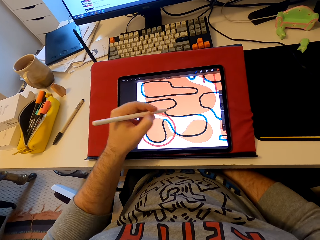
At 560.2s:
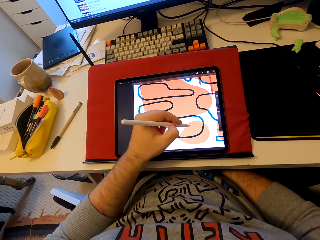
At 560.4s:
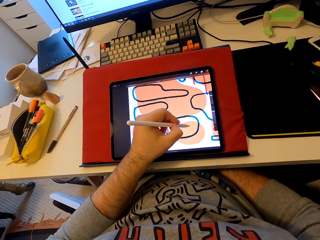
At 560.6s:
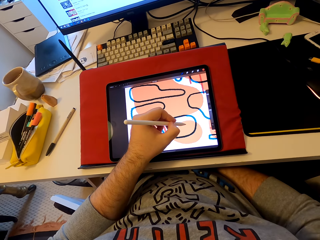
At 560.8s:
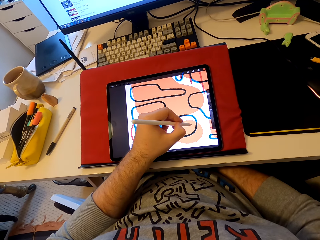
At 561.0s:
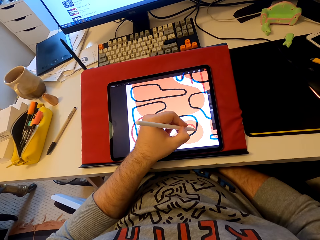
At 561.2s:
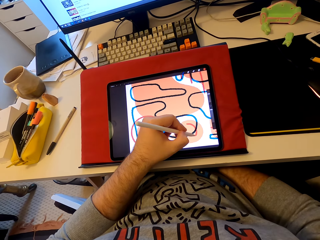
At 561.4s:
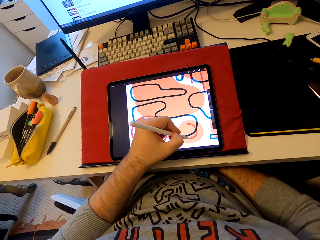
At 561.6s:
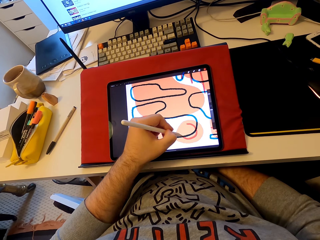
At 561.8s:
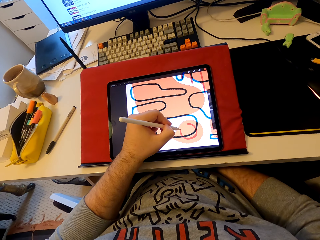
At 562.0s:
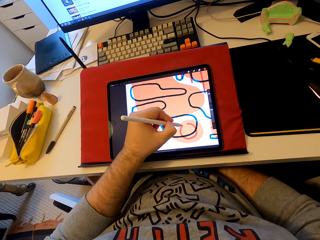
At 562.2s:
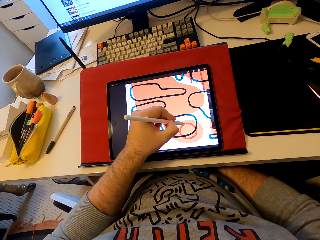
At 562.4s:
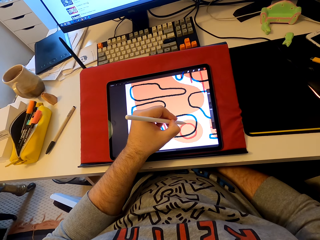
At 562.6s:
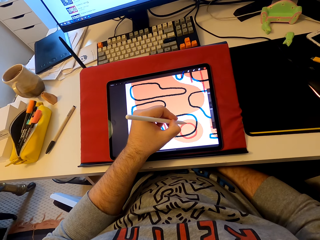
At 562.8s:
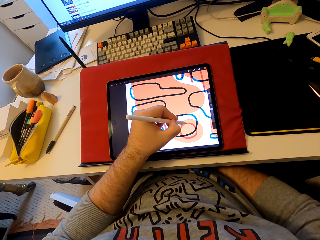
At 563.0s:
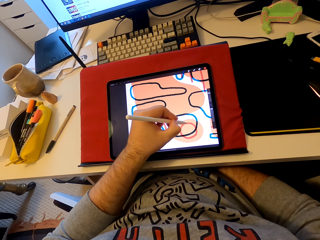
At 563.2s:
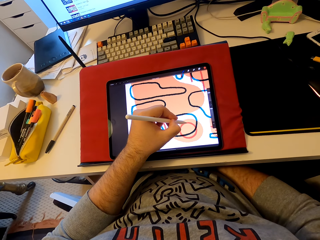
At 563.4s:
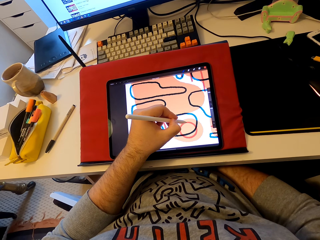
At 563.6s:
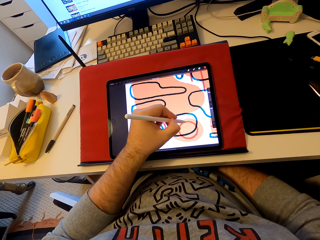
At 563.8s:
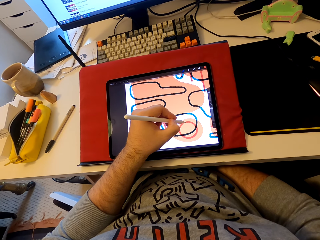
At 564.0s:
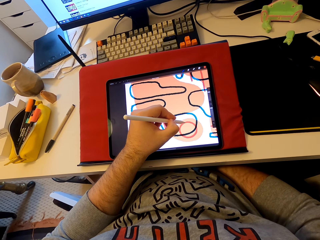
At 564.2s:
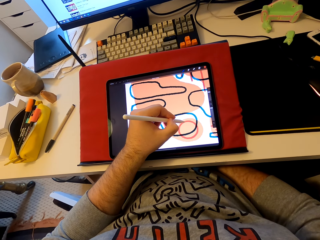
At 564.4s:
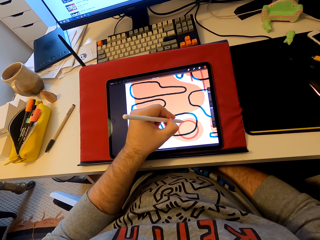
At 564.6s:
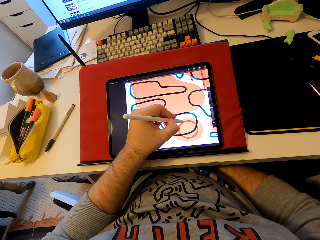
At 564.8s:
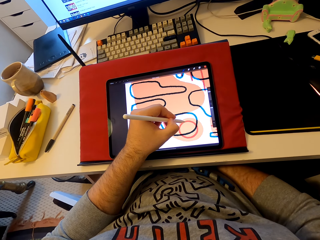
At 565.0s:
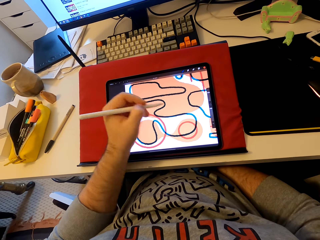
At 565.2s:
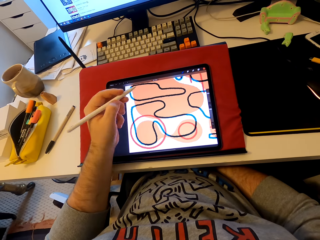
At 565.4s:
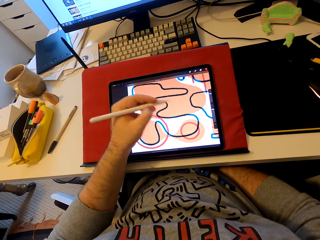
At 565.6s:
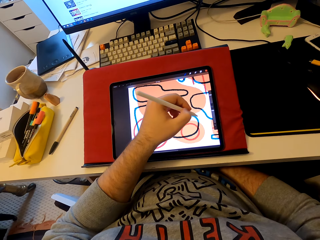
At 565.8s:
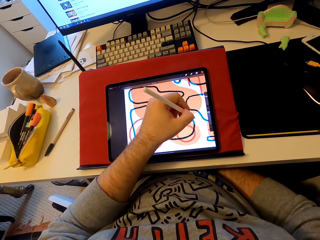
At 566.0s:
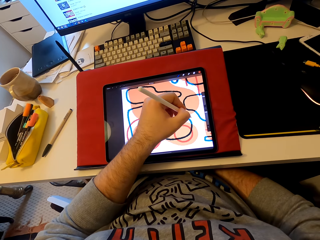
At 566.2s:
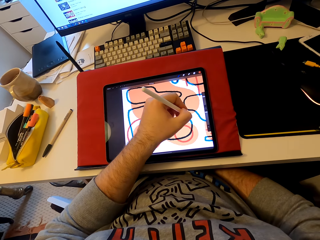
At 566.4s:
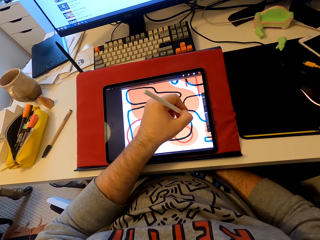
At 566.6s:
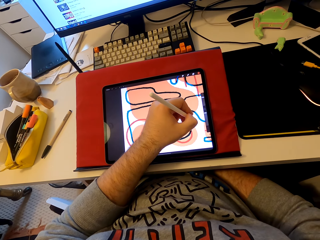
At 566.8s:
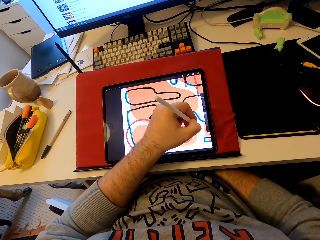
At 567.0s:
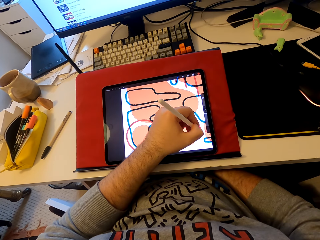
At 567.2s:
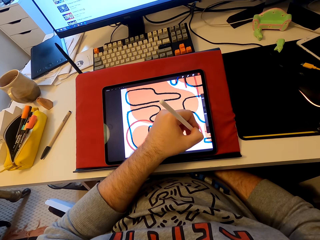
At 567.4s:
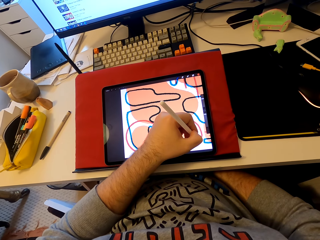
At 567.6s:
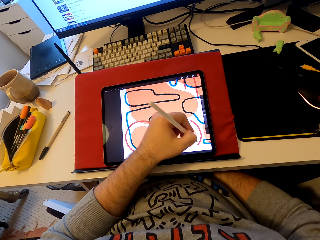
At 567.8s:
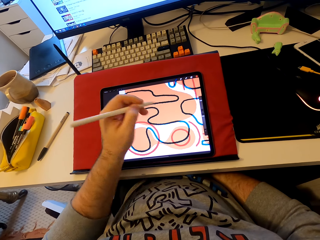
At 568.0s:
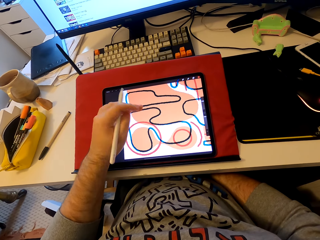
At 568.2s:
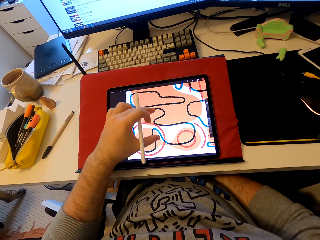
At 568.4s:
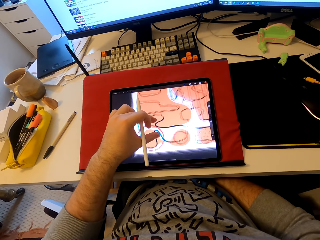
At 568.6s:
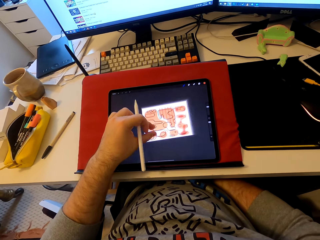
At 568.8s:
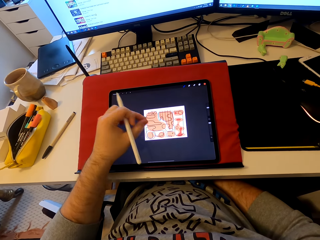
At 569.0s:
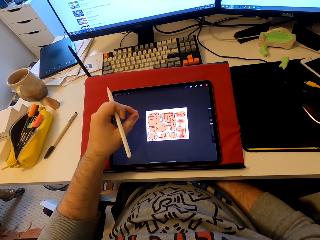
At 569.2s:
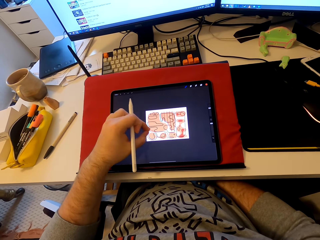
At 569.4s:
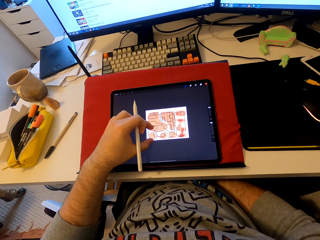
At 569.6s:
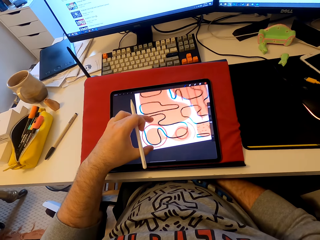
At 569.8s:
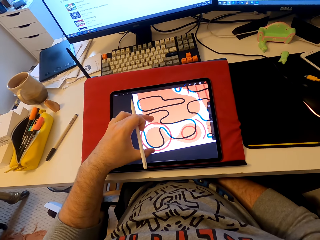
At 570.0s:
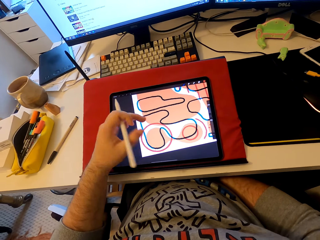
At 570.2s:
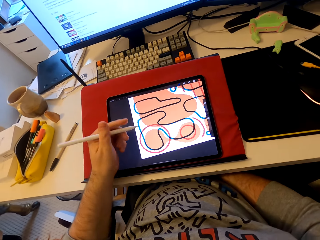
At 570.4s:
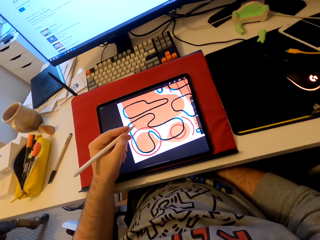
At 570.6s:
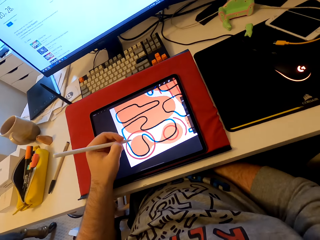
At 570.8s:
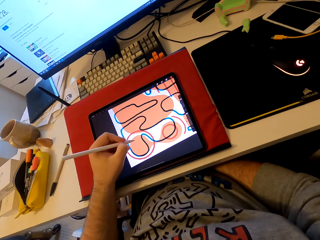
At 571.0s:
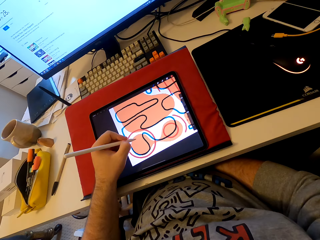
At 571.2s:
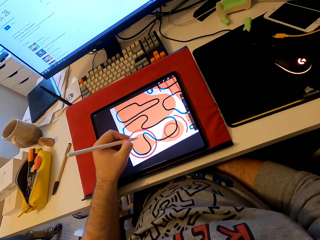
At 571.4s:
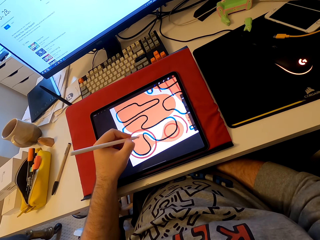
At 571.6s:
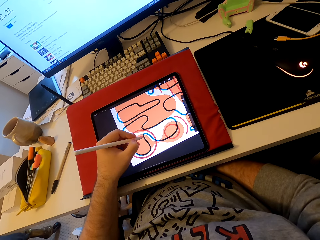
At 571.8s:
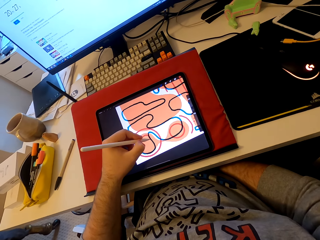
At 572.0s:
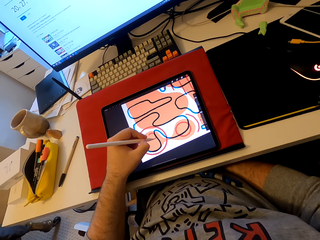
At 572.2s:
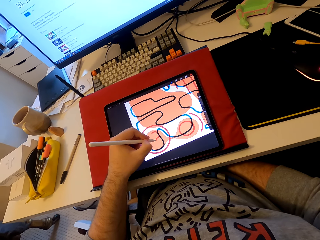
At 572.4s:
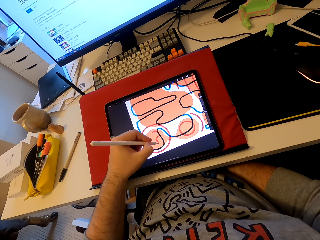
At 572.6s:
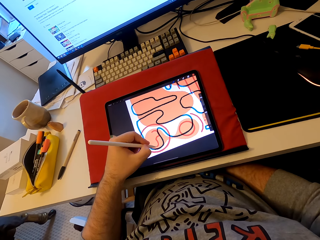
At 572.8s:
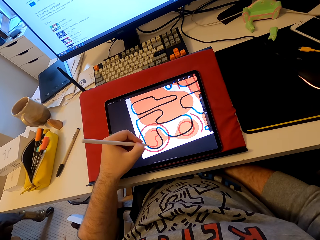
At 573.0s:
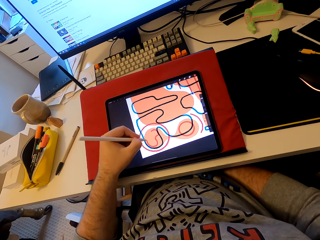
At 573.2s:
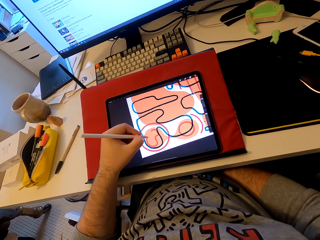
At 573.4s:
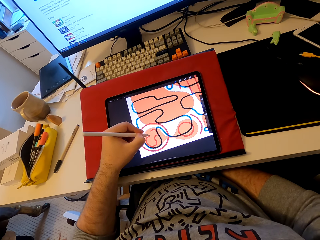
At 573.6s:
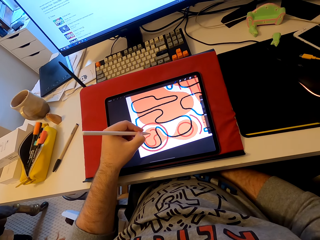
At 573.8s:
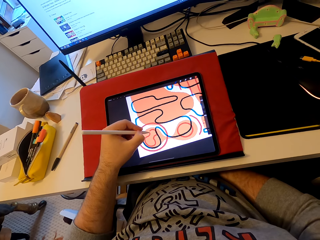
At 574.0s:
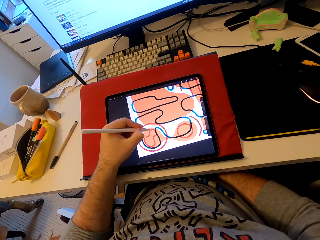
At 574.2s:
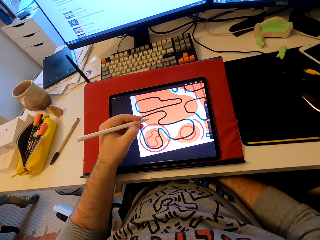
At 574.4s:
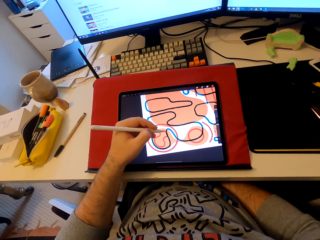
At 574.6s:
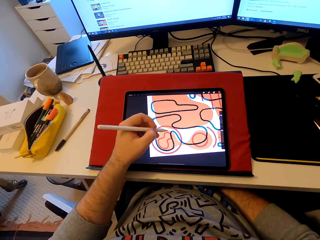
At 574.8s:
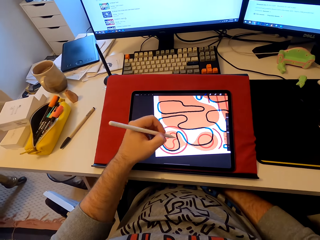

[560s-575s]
The camera wearer explains the diagram on the tablet while drawing it. He zooms in on the diagram. He expands the diagram with his hand. He draws on the tablet with the stylus pen.

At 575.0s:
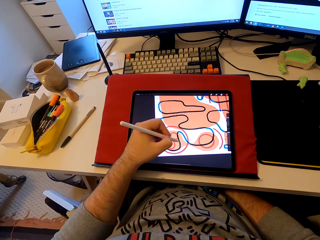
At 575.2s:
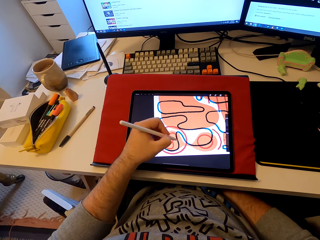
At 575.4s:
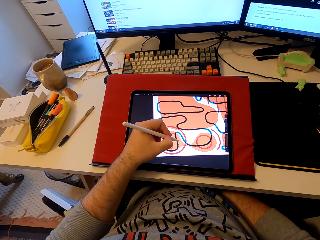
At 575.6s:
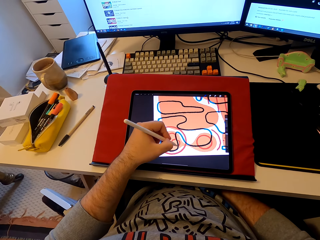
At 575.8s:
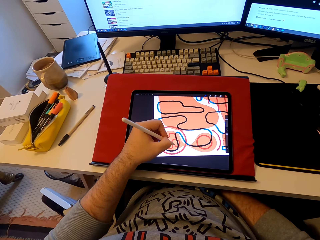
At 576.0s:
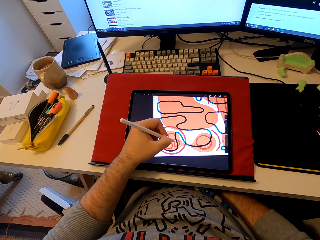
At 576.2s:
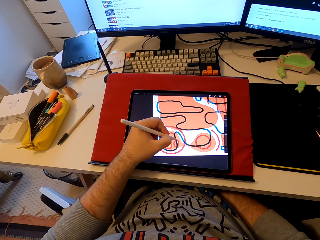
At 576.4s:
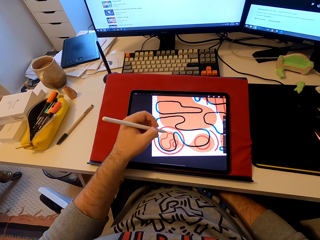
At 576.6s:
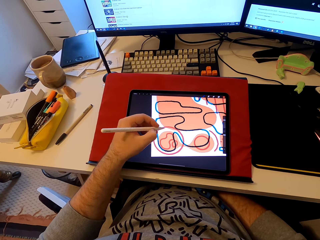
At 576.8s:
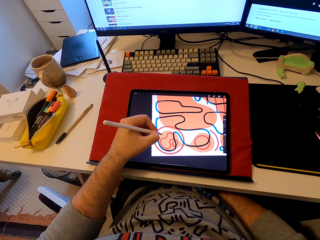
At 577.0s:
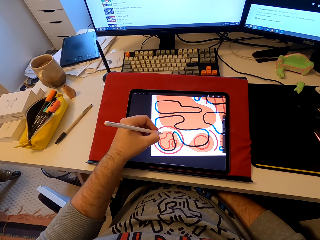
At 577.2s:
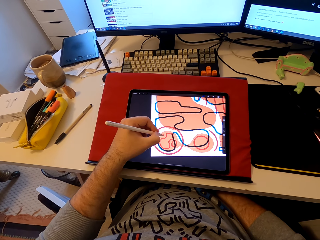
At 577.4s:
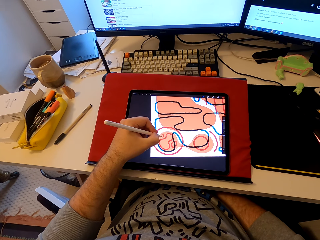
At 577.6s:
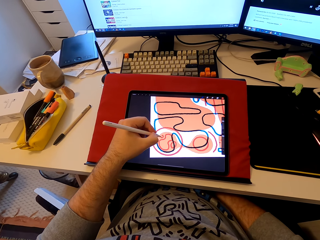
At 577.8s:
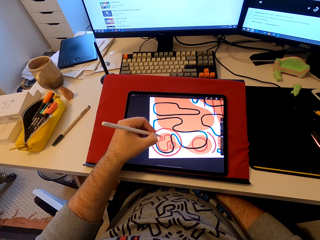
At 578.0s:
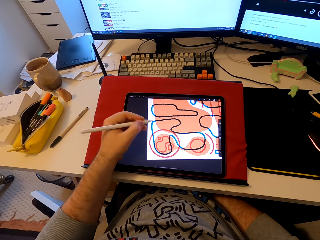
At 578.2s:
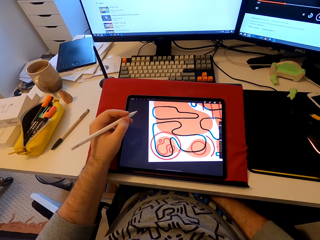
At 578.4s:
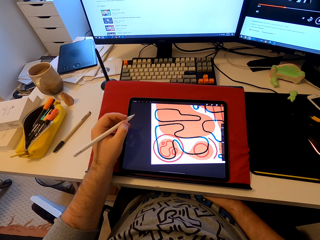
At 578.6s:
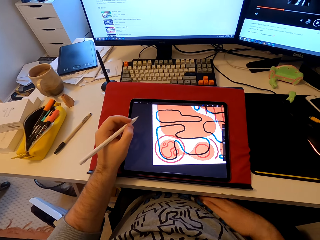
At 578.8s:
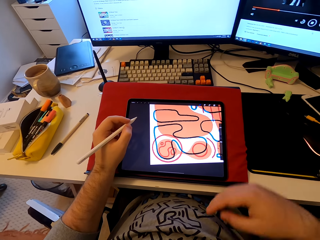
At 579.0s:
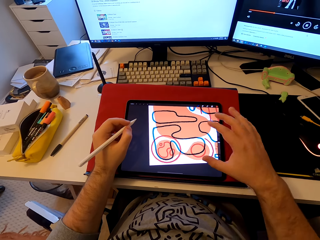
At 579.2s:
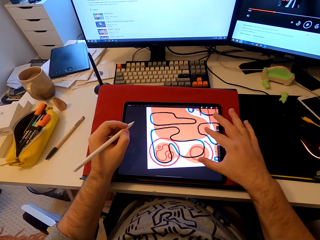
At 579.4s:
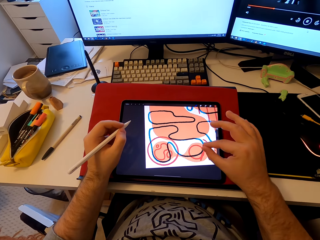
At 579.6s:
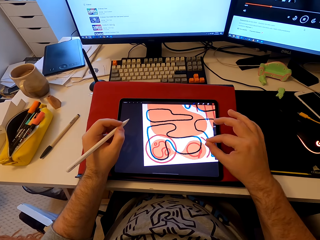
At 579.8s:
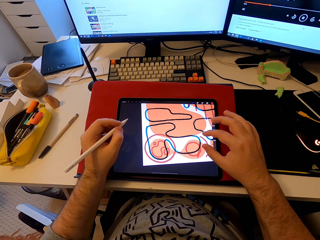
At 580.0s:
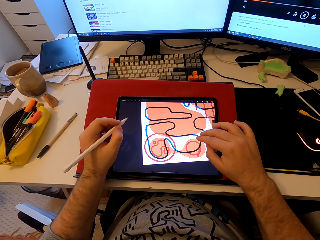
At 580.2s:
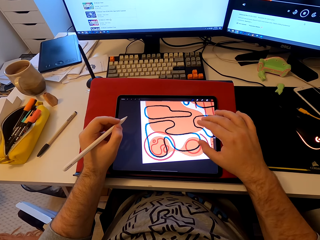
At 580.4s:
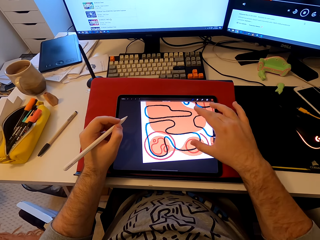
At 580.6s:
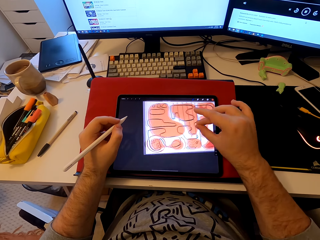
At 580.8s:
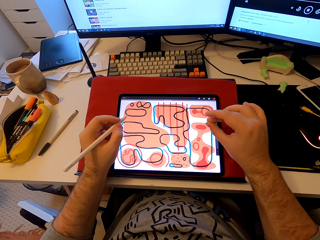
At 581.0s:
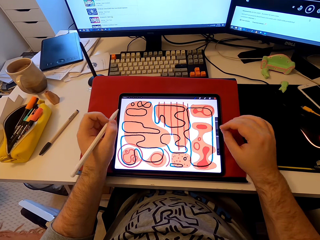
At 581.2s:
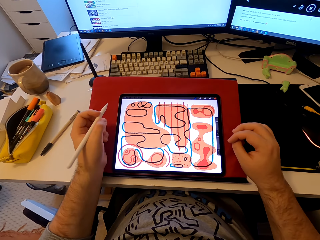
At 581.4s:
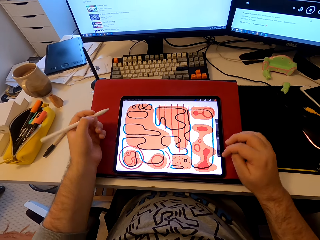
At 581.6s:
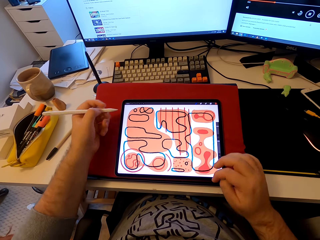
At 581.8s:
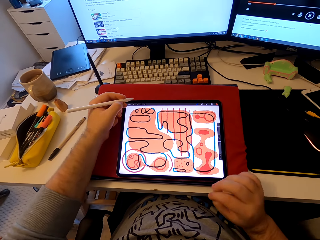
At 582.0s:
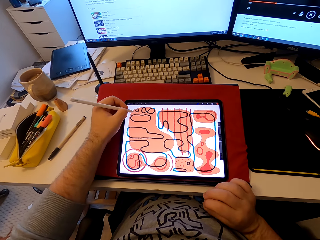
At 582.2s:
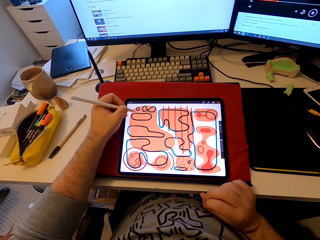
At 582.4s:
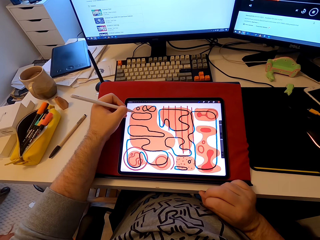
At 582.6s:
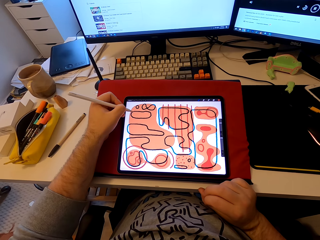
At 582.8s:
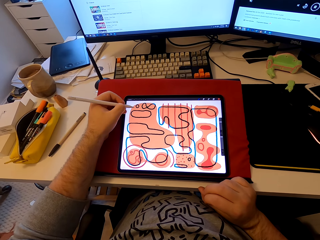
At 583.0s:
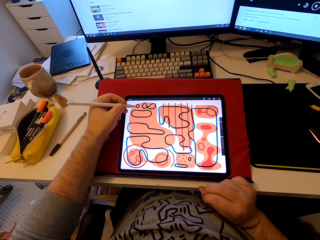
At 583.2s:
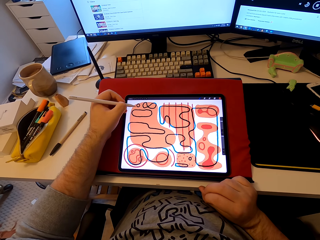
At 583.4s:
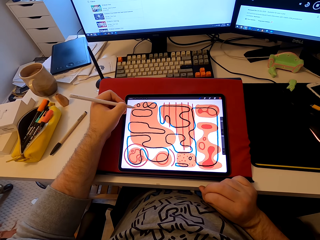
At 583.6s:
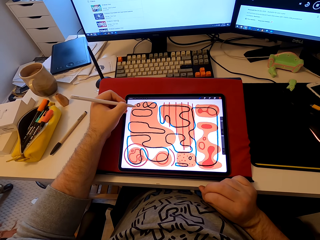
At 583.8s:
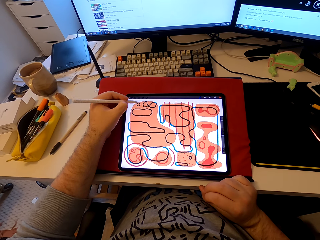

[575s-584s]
The camera wearer expands the diagram with his hand.
